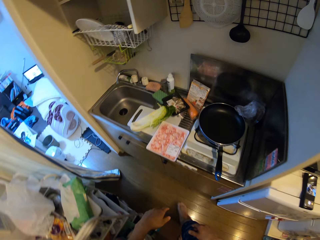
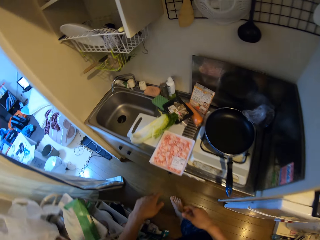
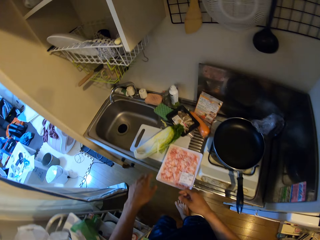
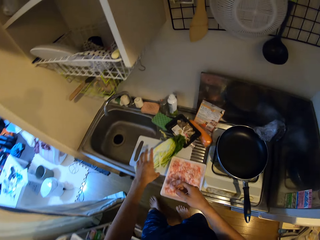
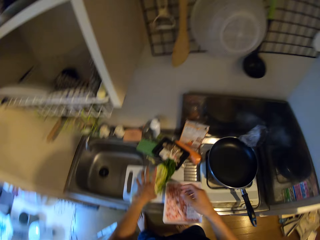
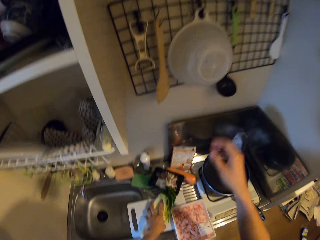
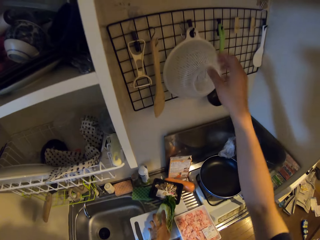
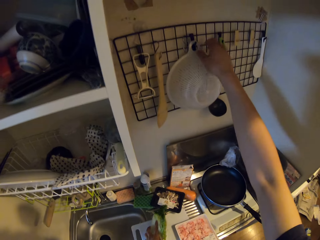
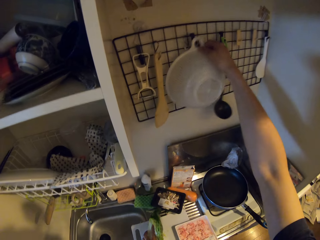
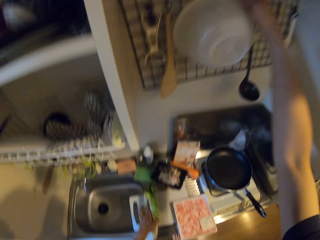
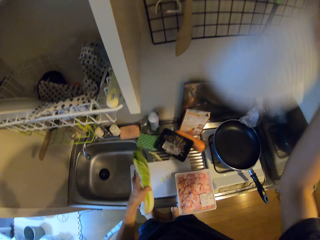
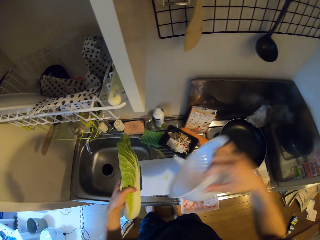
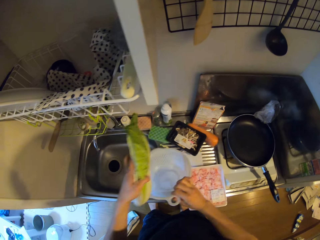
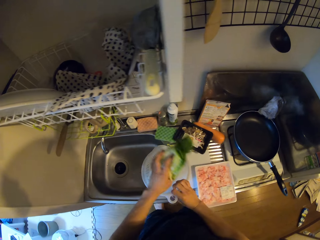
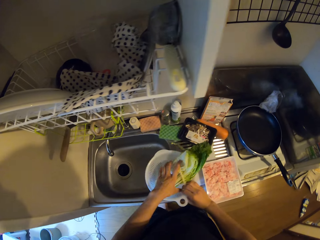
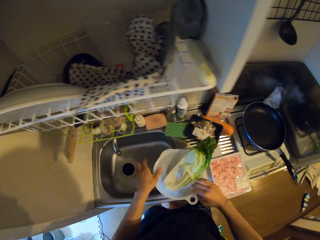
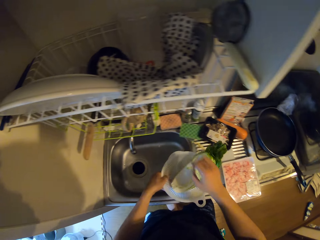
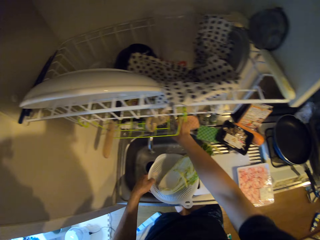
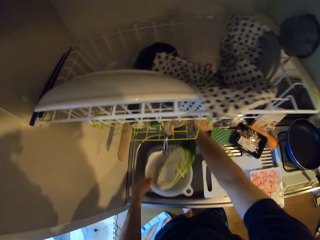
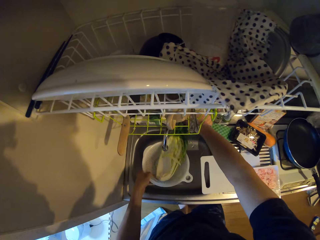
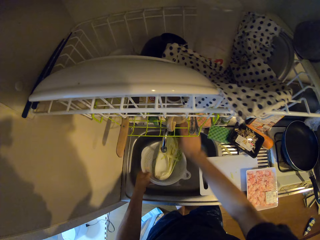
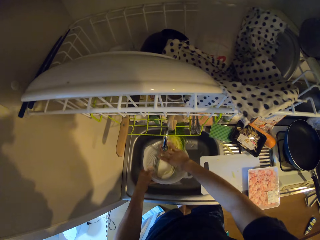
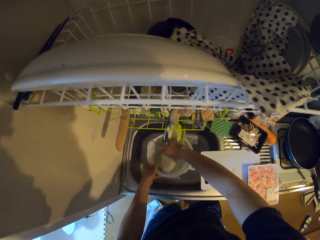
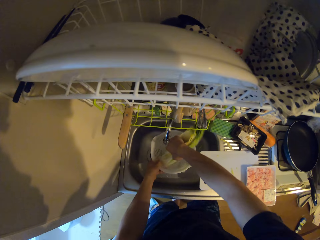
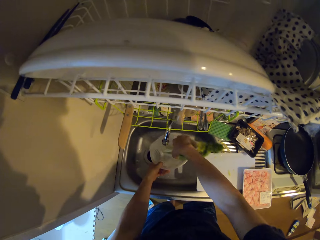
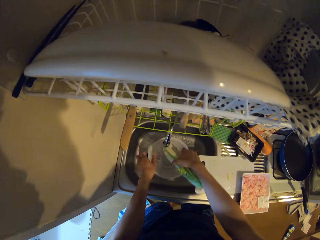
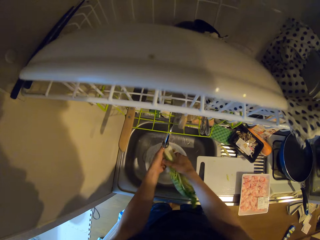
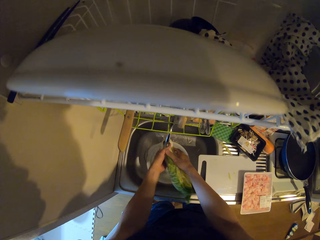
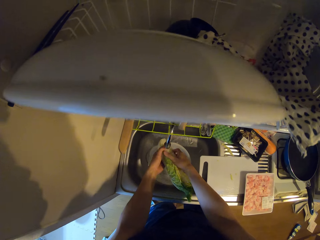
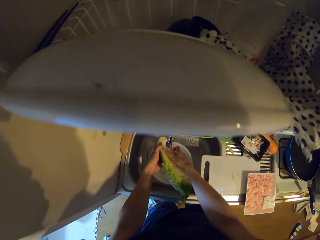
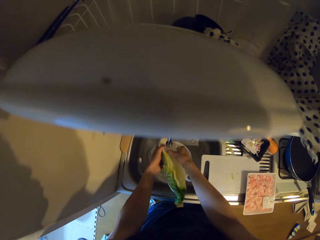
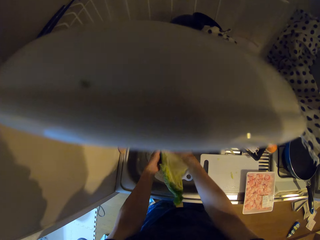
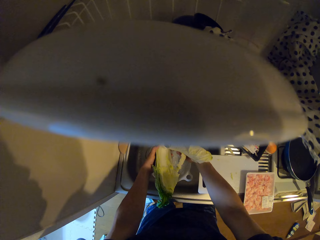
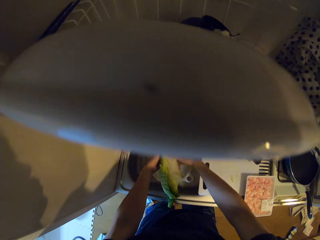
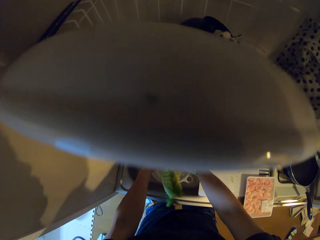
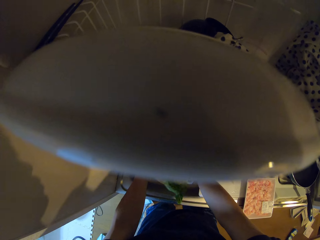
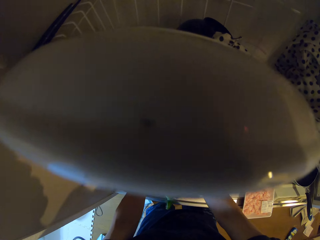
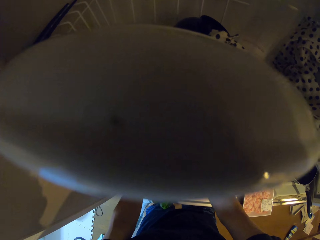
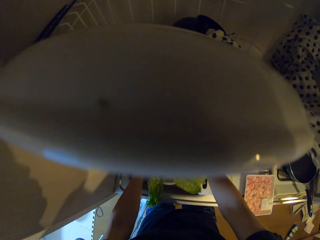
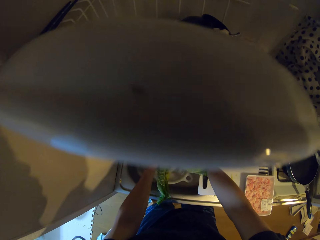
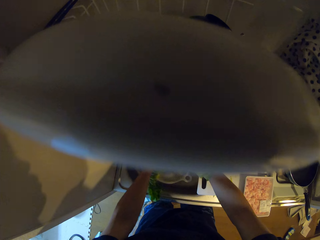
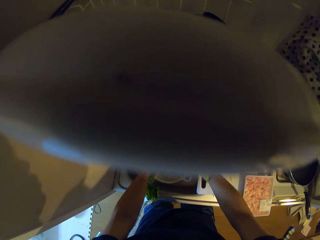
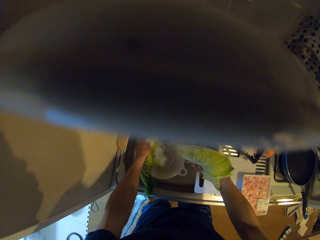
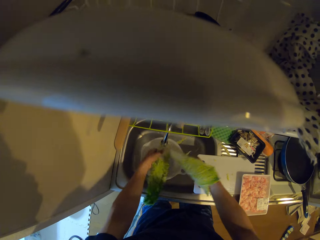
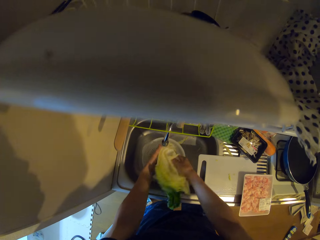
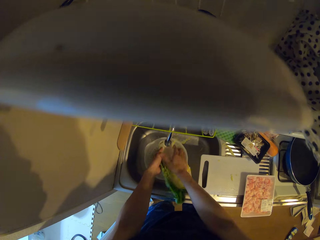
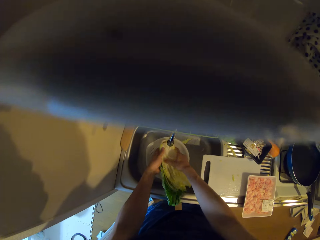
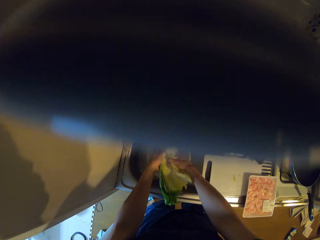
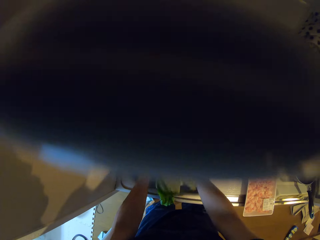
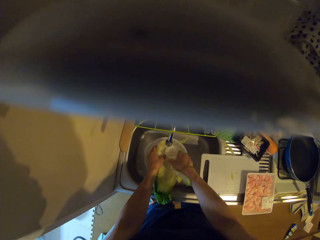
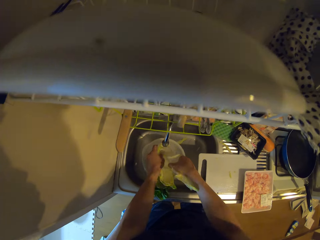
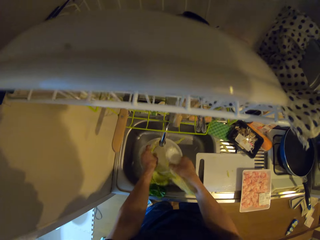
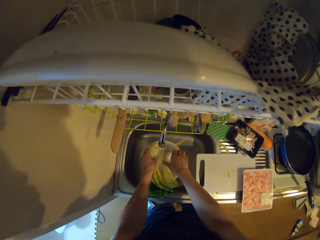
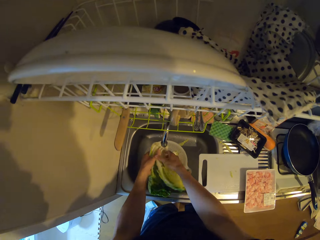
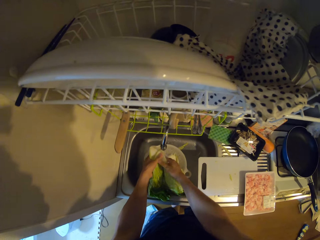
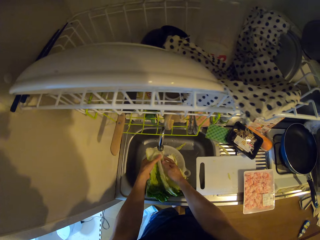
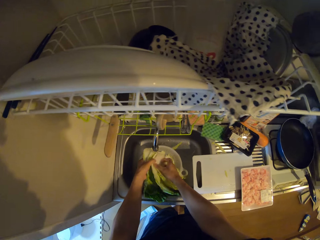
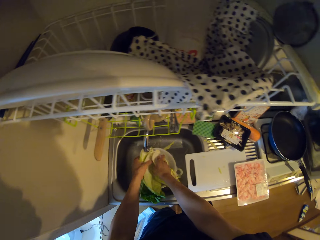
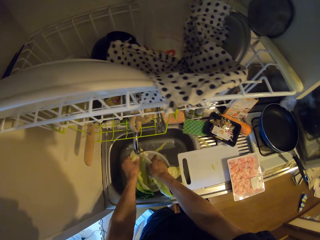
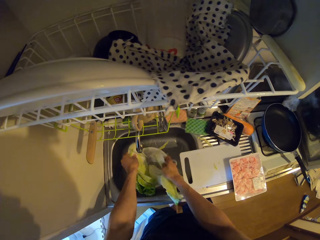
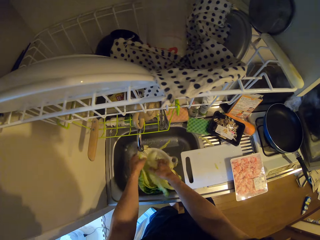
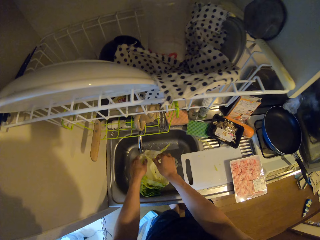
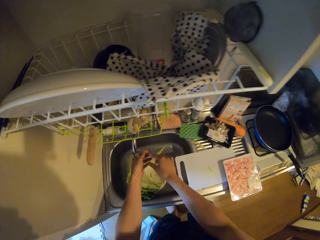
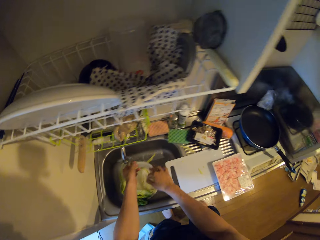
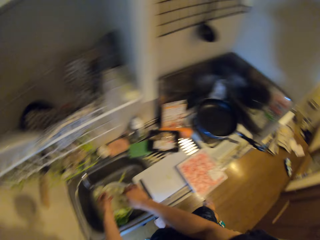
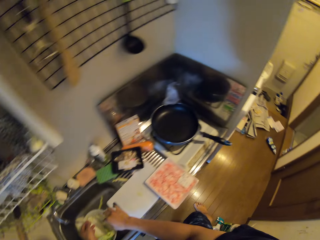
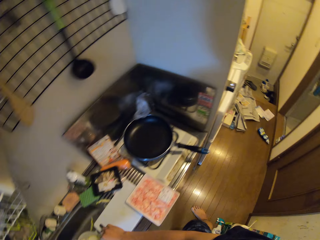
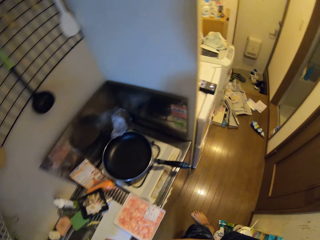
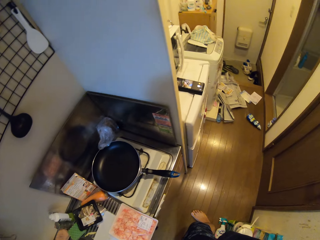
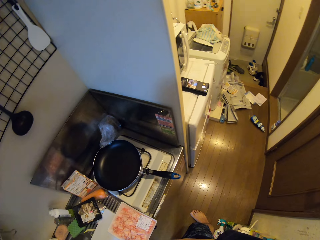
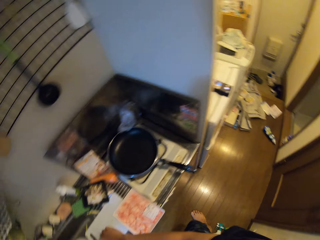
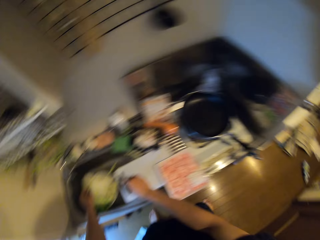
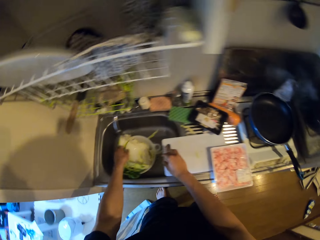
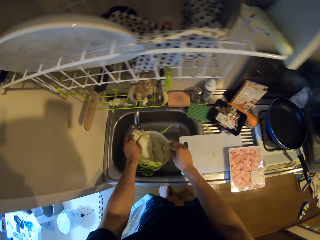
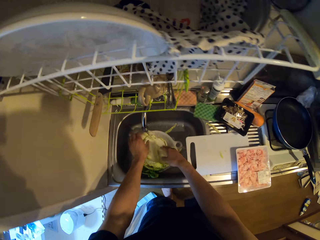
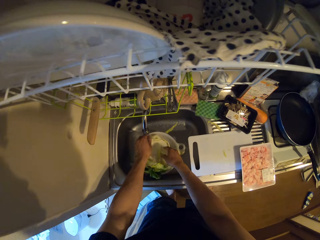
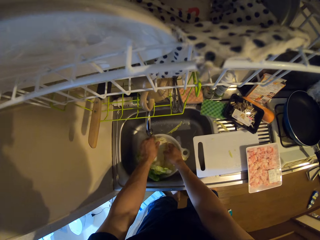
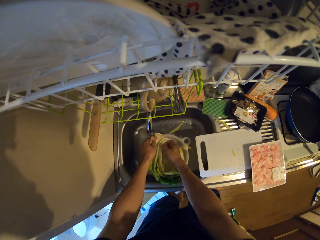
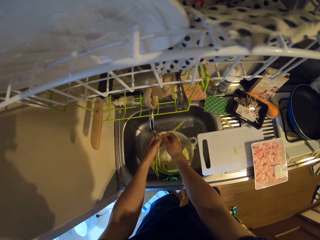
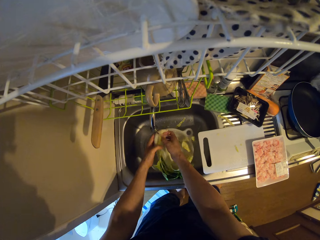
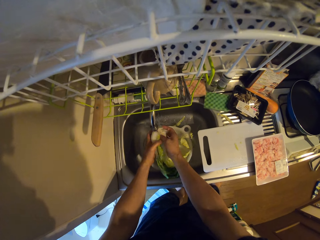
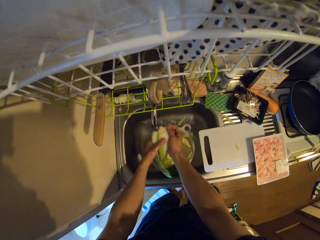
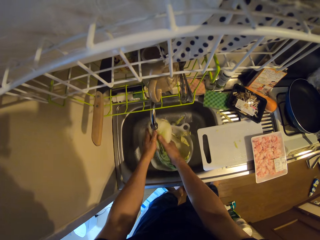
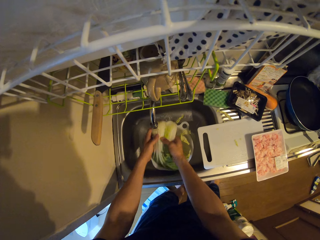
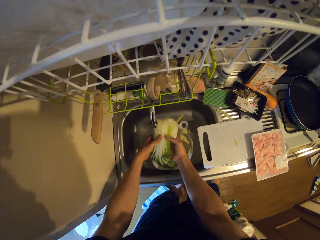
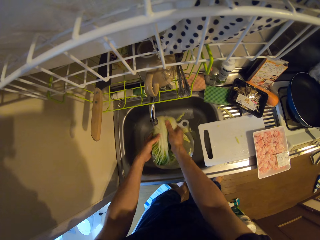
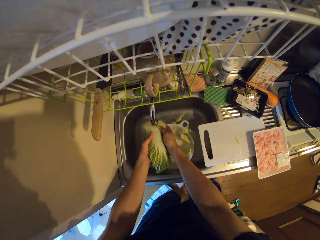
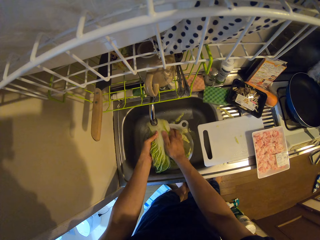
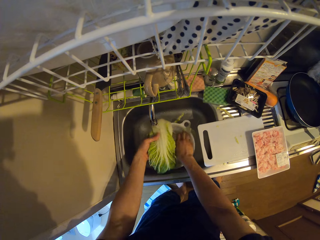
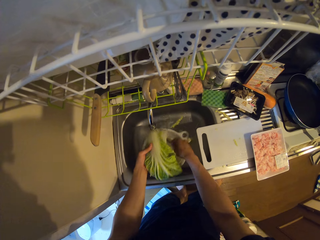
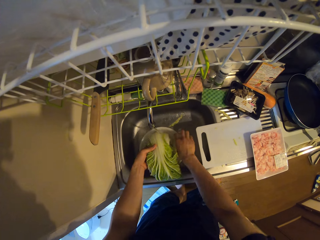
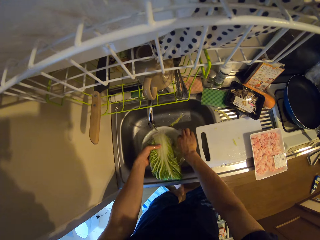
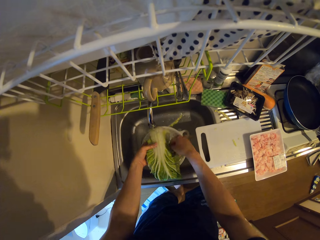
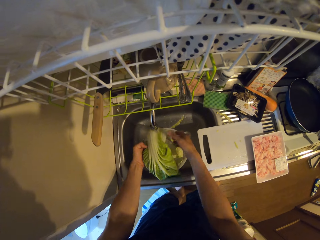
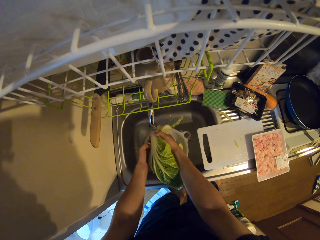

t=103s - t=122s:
The camera wearer closes the fridge door. They walk toward the sink. They hold the cabbage. They touch the cabbage. They take a filter plate or sieve from the rack. They put the sieve on a cutting board. They put the cabbage in the sieve. They open the tap. They rinse the cabbage with water. They put the sieve in the sink. They rinse the cabbage with water. They pull a cabbage leaf. They put the cabbage leaves in the sieve. They rinse the cabbage leaves with water.

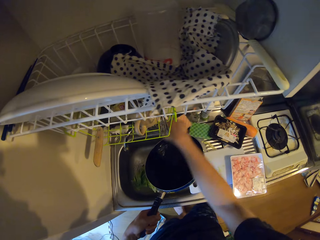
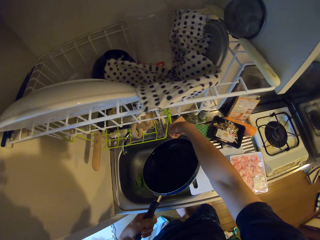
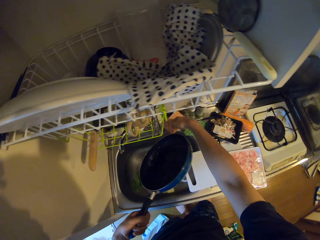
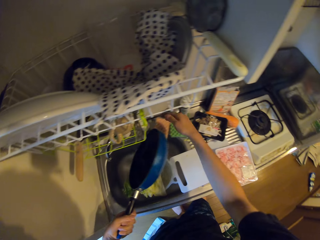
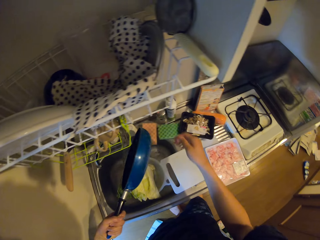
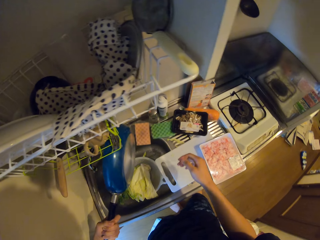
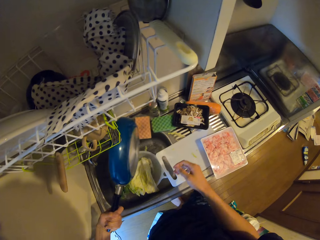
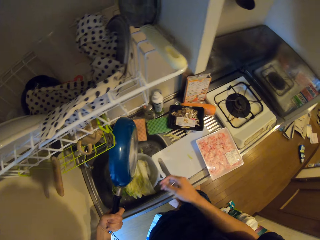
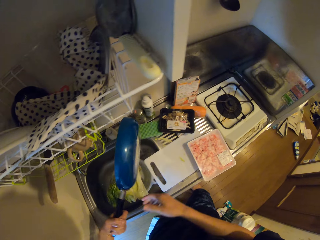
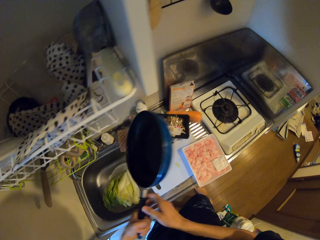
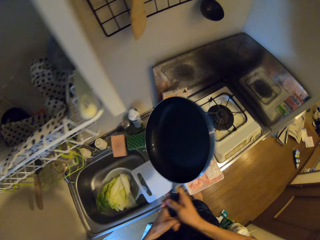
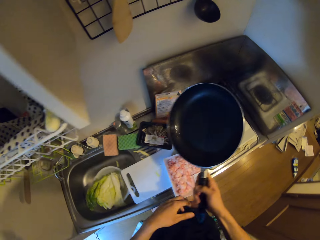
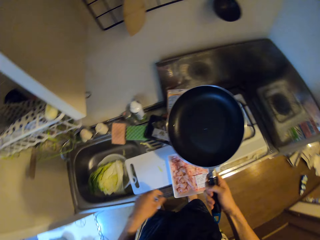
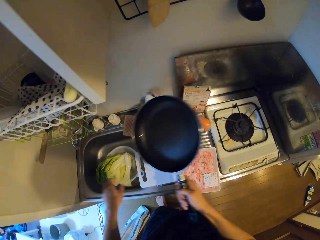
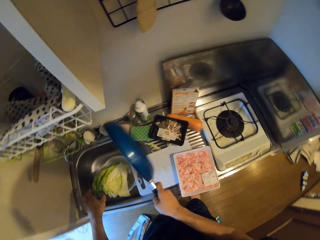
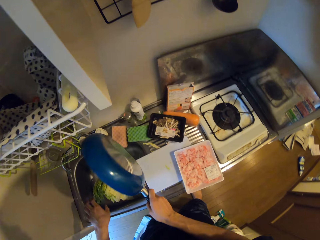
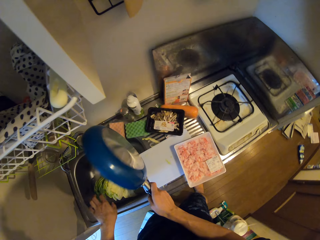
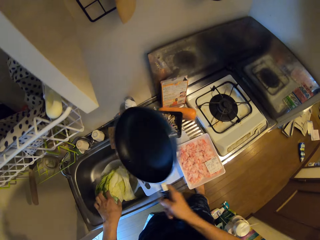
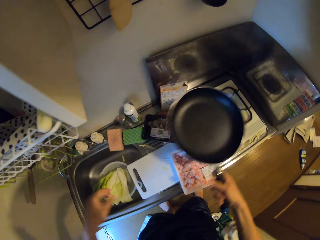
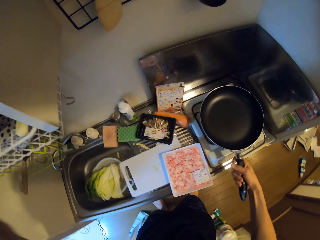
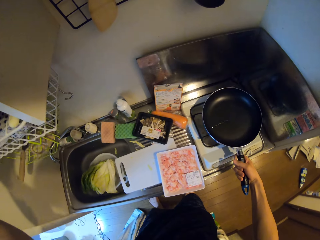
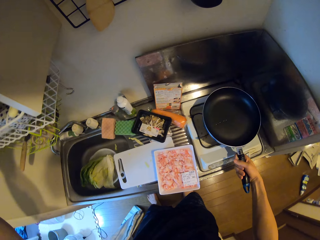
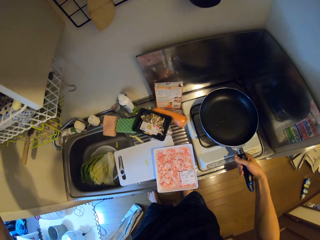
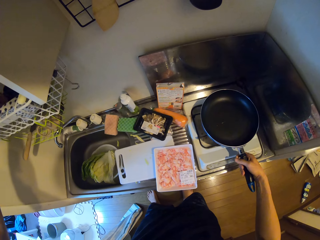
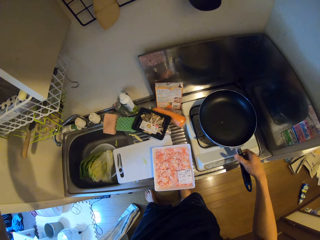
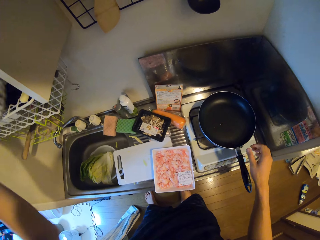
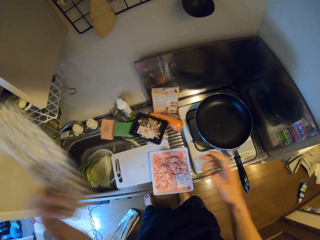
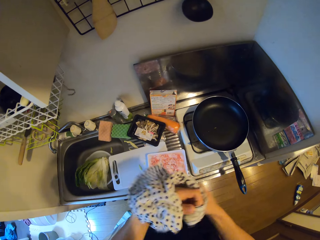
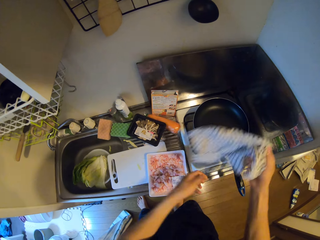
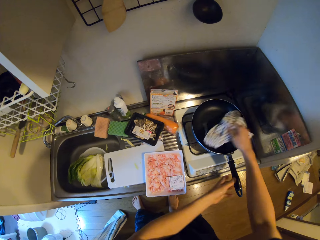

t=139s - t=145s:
The camera wearer closes a tap. He empties water from the pan. He removes the pan from the sink. He bends the pan. He grabs a hand towel from the rack. He puts the pan on a cooker. He pulls his hand off the pan handle.
